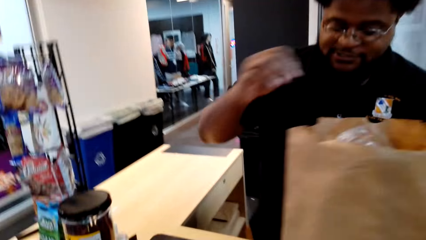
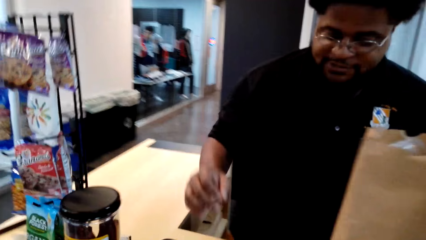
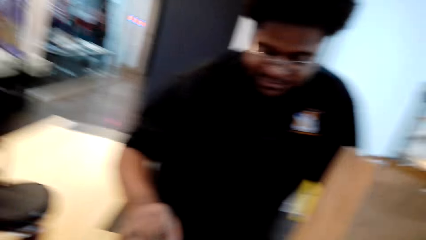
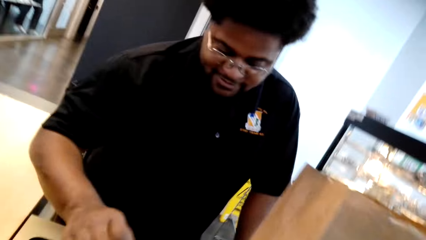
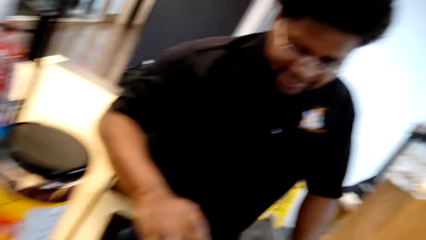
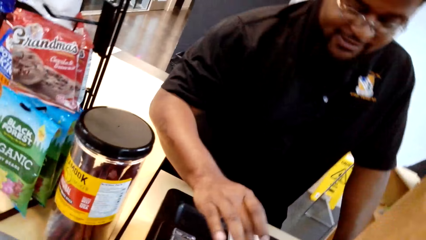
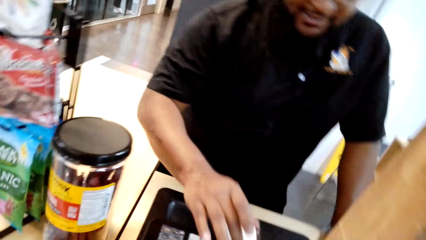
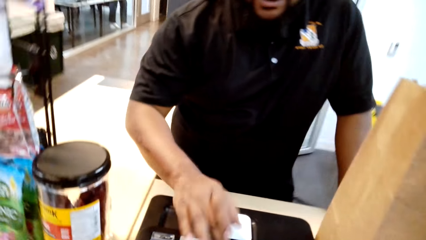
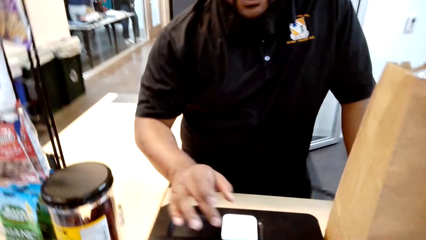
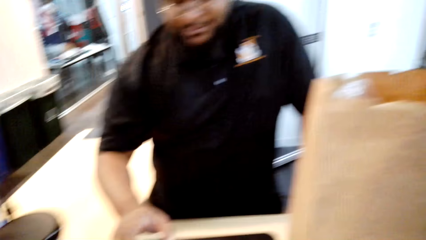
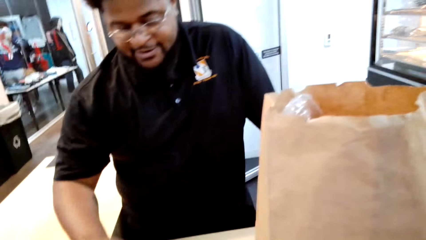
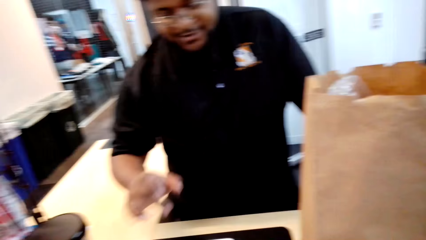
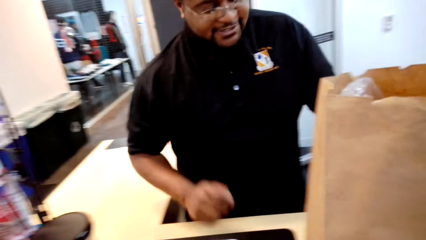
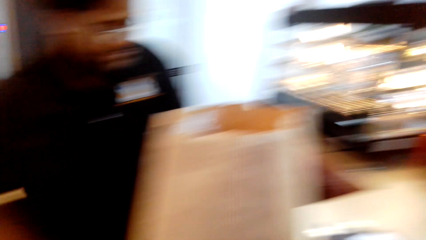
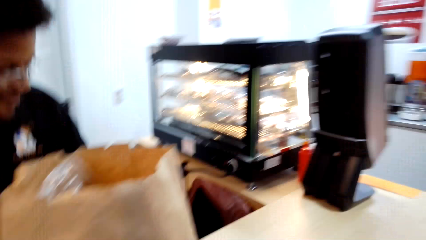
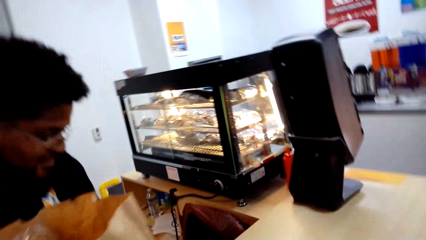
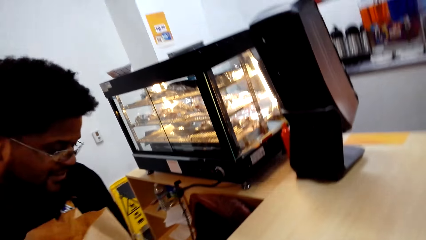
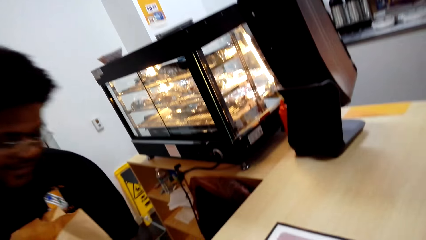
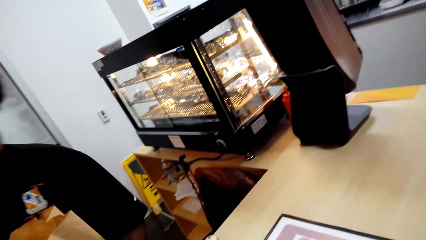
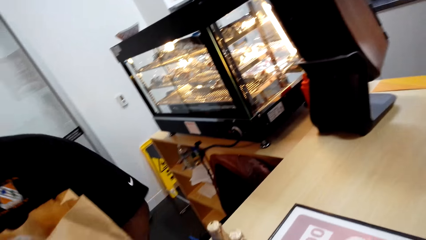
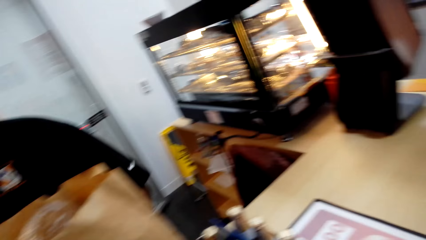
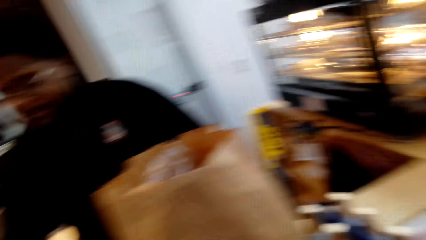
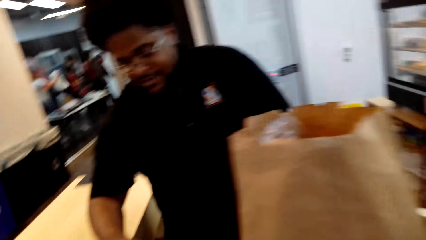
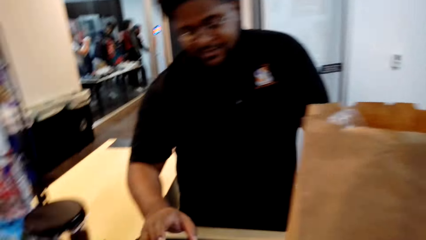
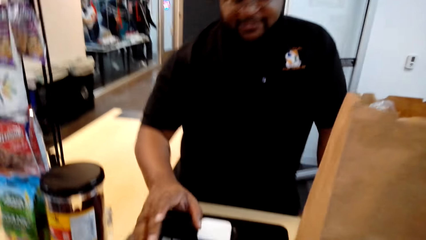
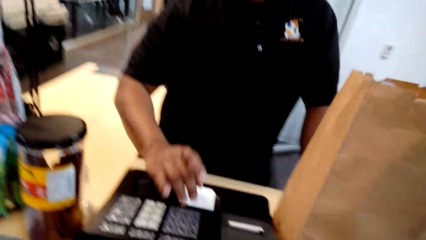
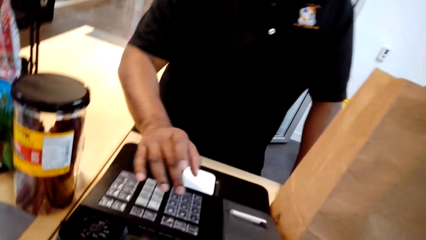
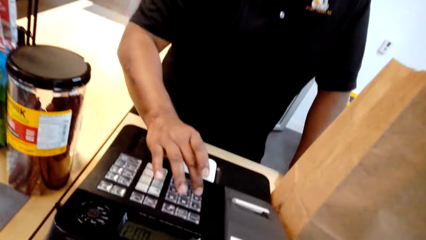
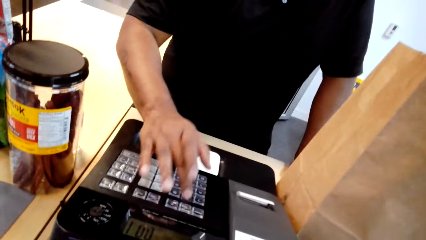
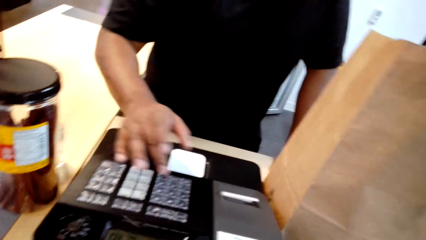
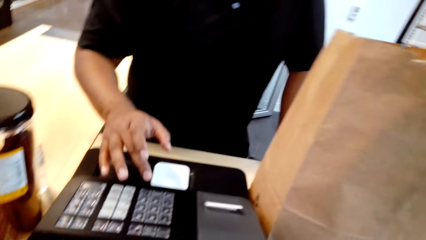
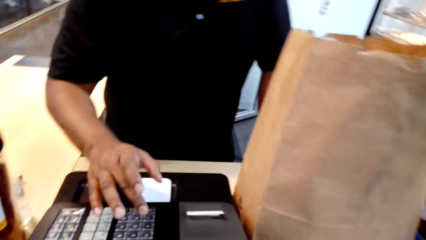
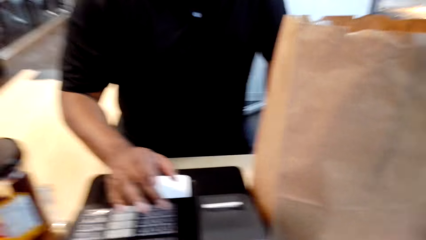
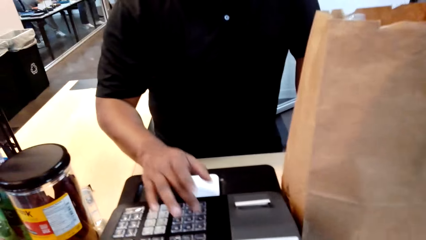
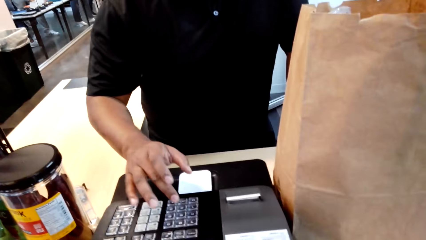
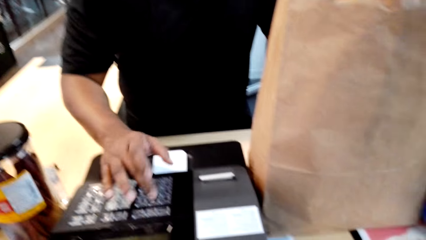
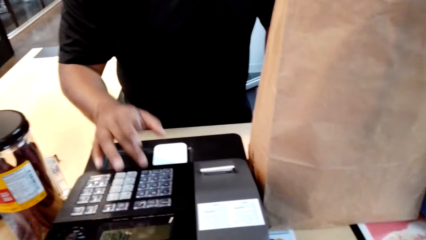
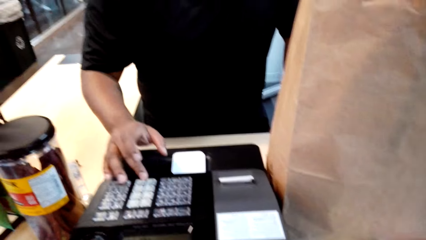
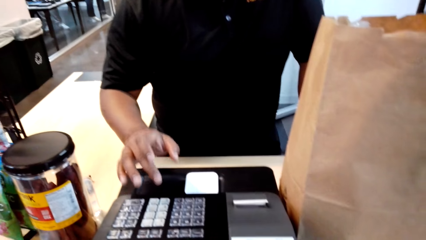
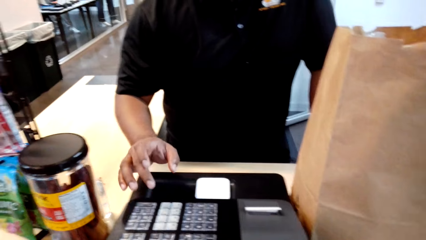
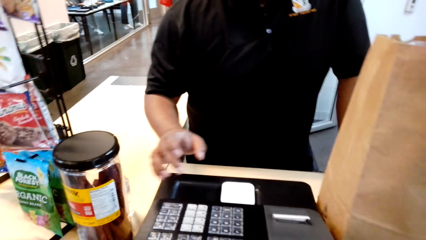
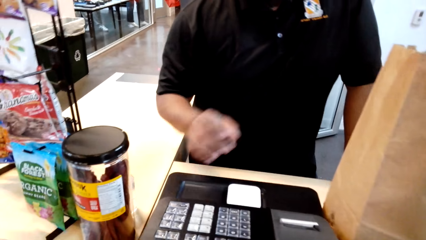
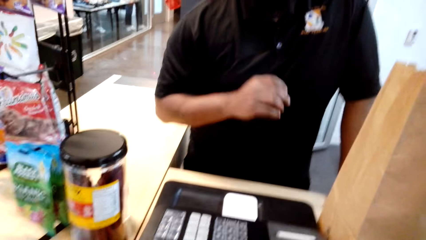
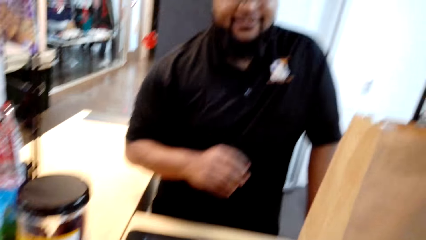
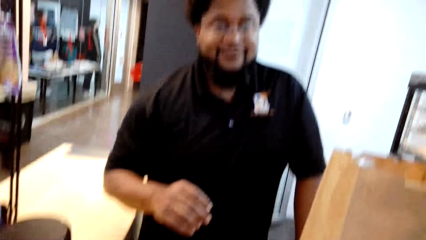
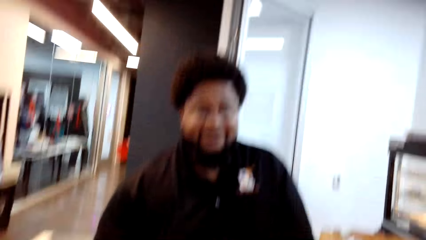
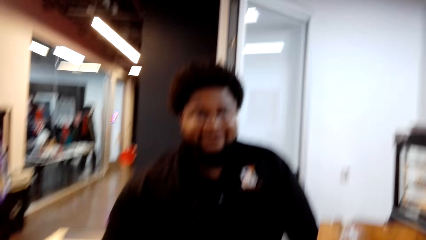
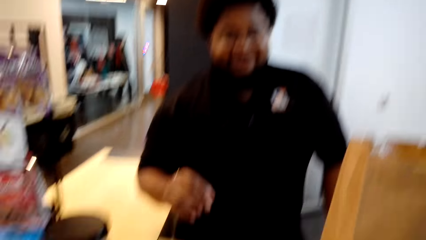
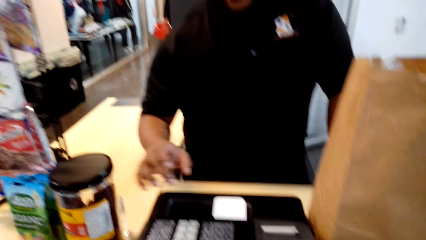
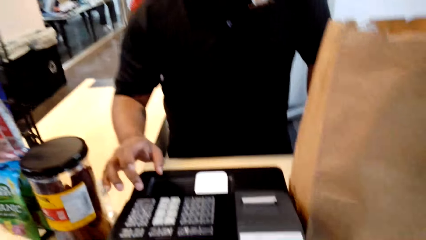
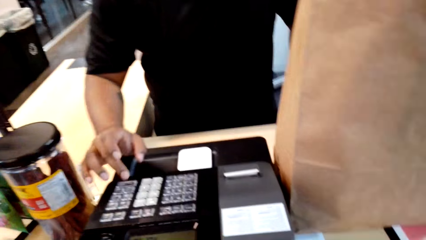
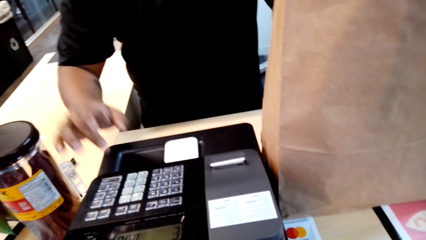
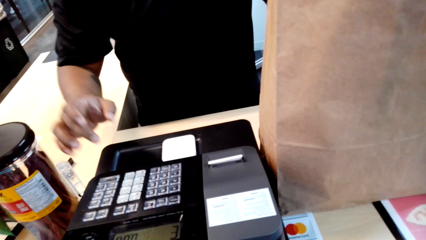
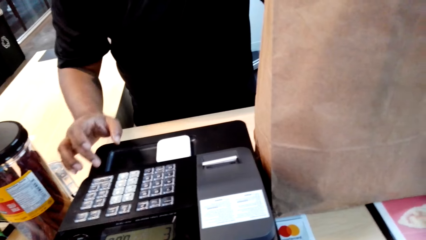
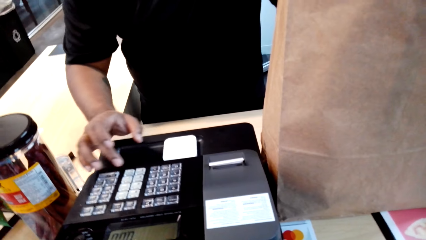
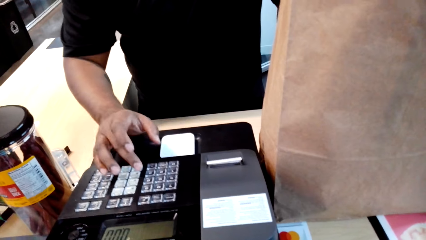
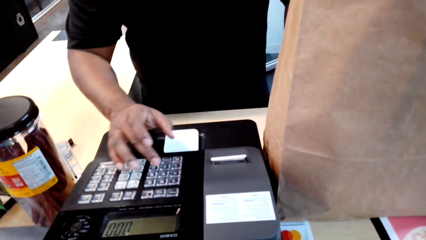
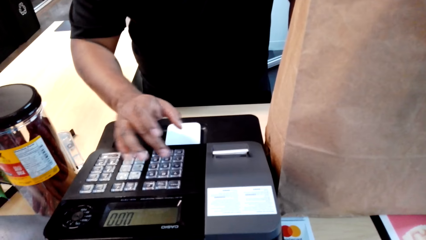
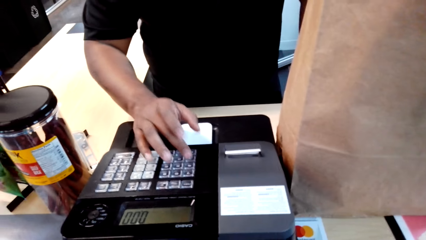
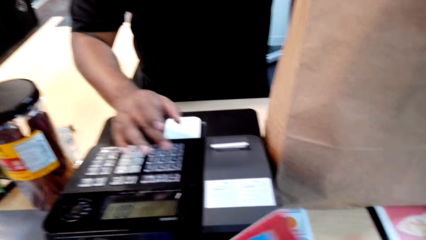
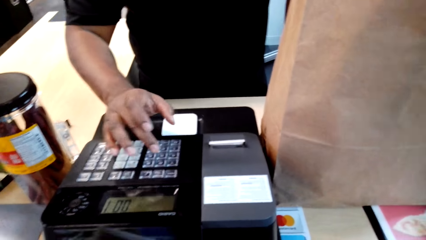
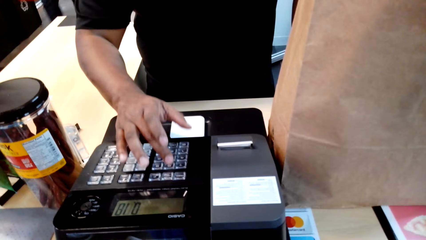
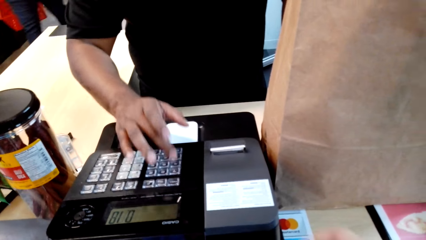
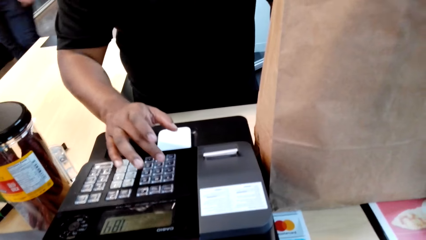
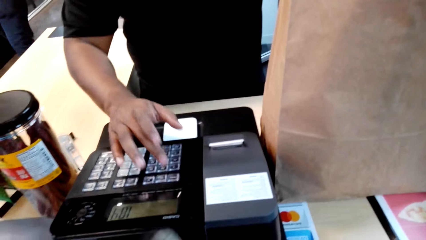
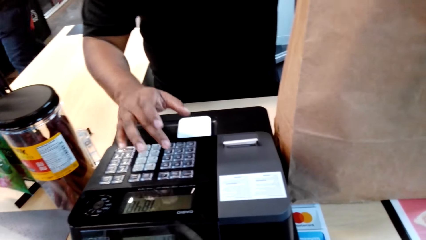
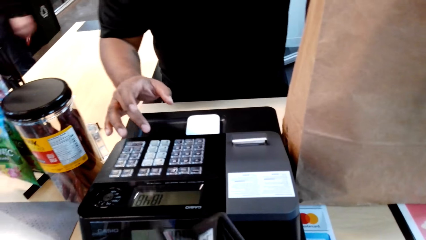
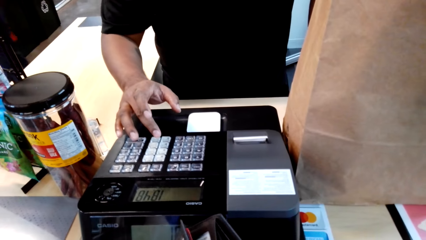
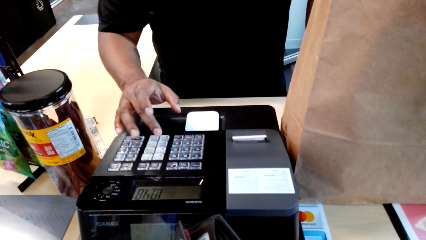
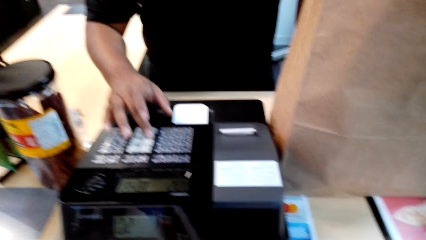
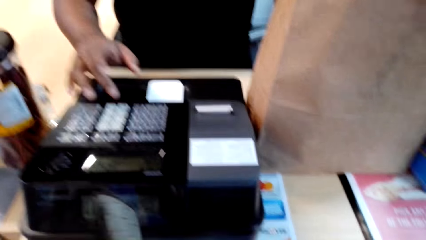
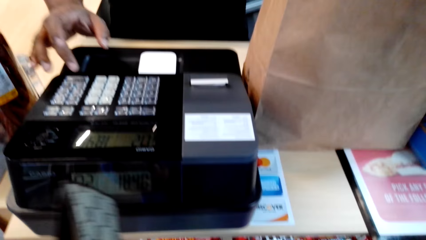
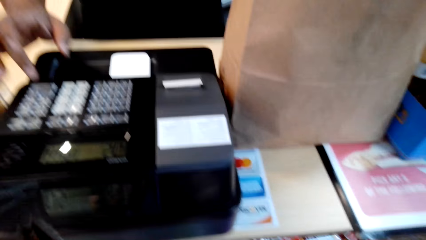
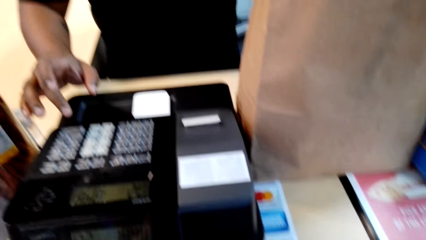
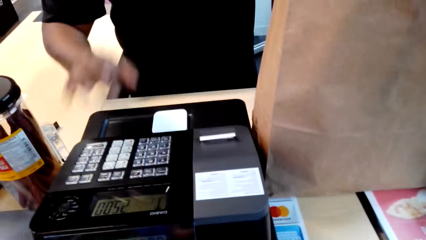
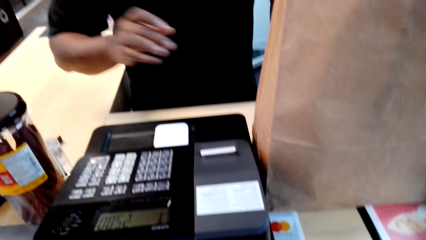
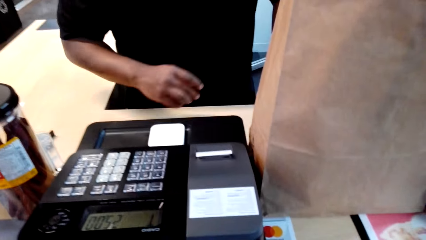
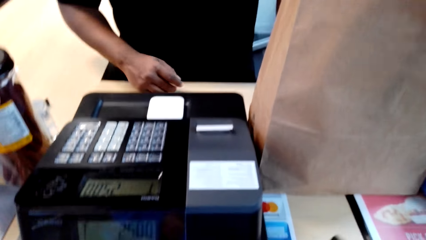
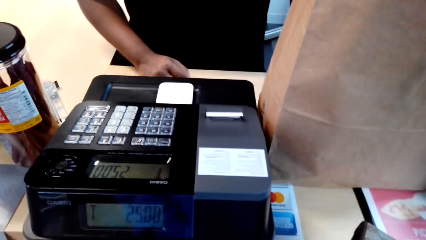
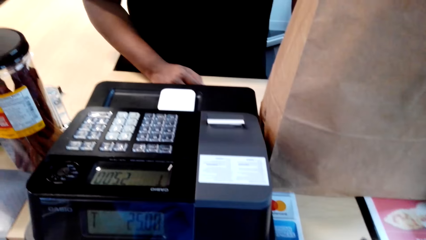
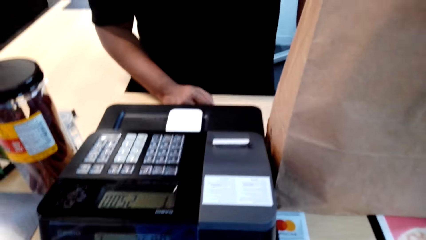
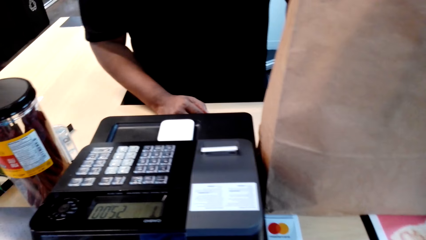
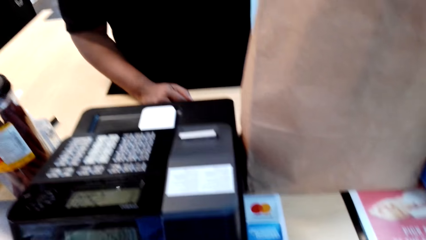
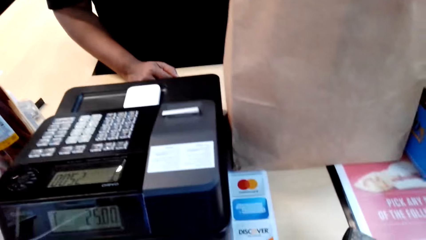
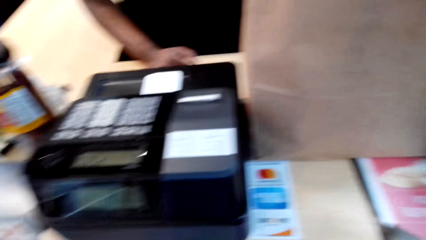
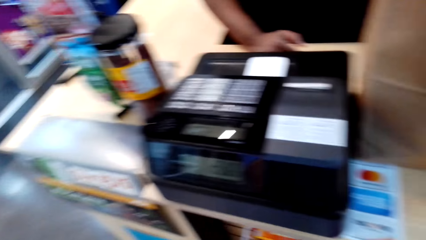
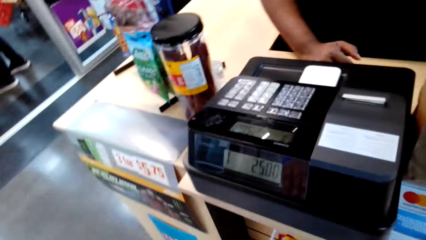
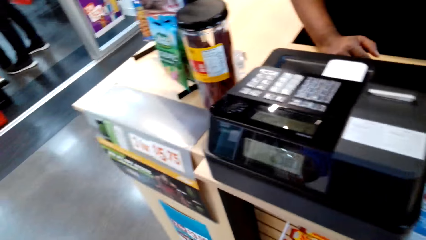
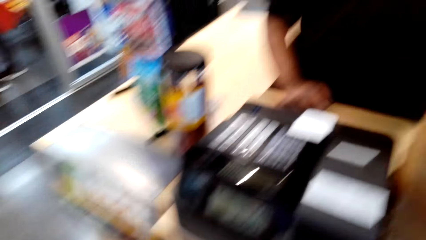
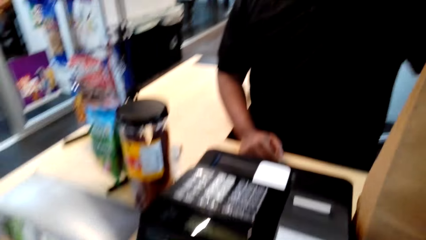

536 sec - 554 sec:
A cashier man looks into the carrier bag. The camera wearer interacts with the cashier man. The cashier man operates a computer. He dials on the cash register machine. The camera wearer looks around. The cashier man looks at the counter side. He operates the computer. He dials on the cash register machine.
